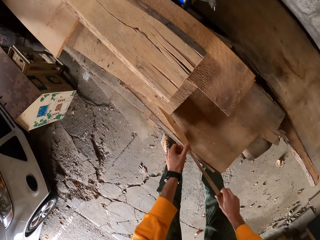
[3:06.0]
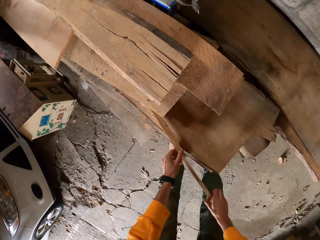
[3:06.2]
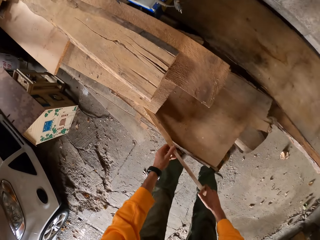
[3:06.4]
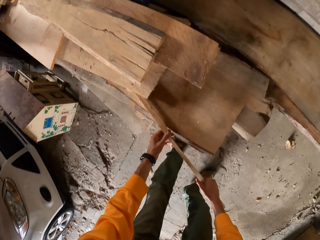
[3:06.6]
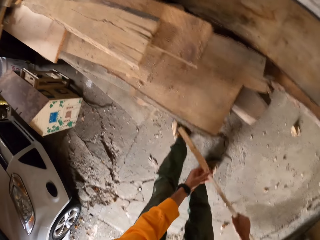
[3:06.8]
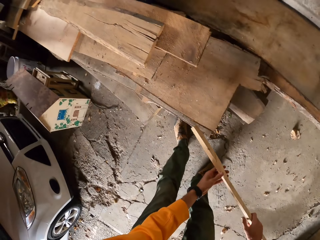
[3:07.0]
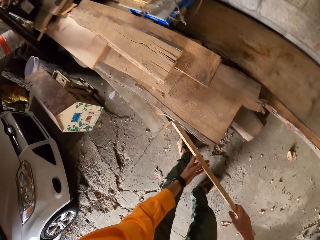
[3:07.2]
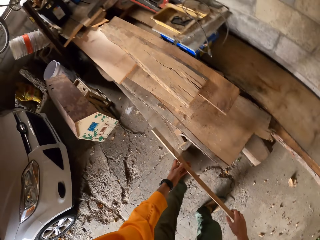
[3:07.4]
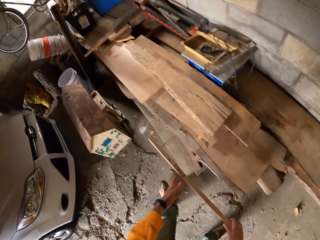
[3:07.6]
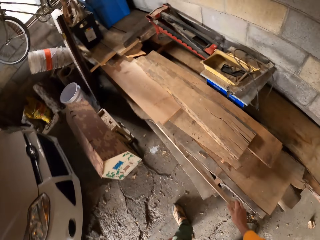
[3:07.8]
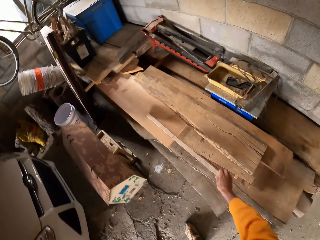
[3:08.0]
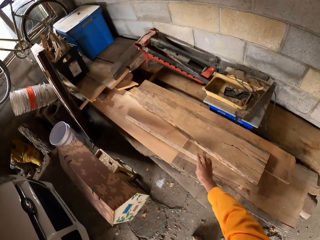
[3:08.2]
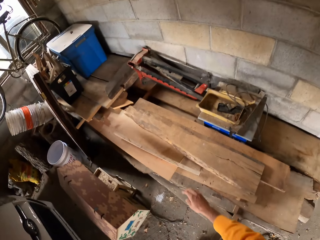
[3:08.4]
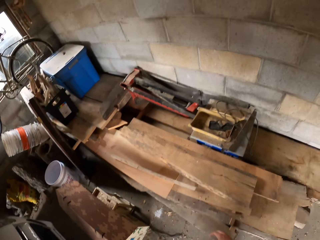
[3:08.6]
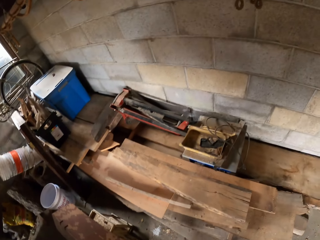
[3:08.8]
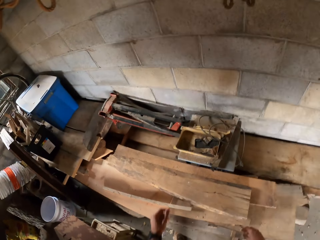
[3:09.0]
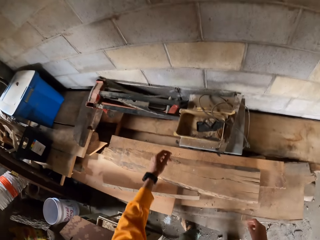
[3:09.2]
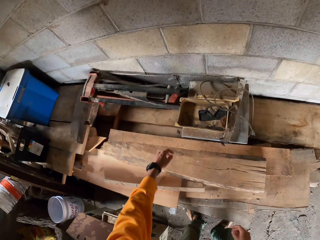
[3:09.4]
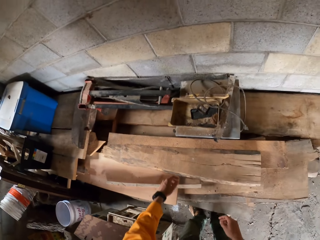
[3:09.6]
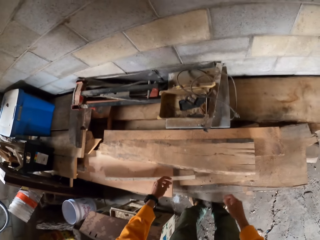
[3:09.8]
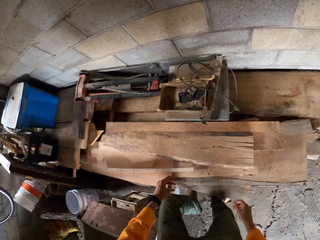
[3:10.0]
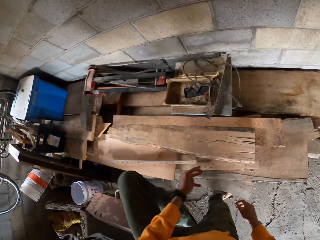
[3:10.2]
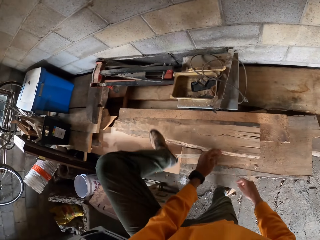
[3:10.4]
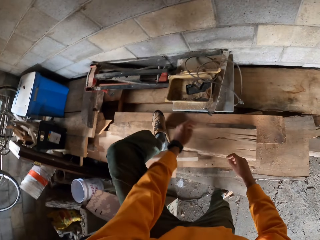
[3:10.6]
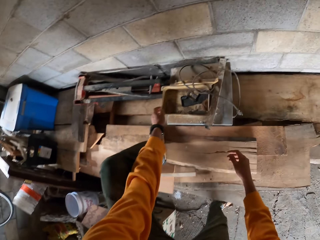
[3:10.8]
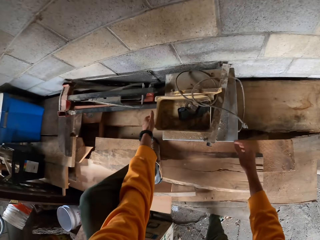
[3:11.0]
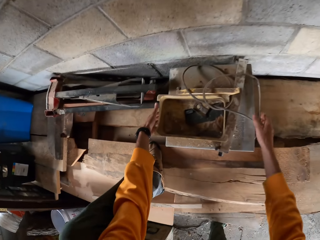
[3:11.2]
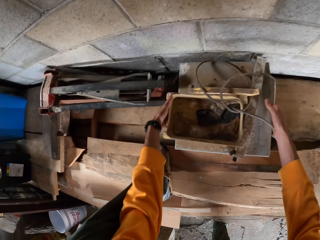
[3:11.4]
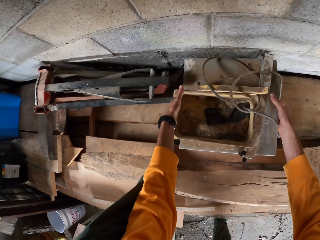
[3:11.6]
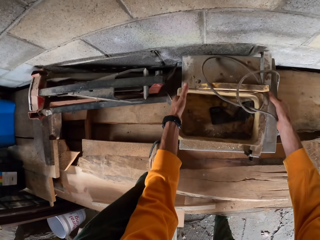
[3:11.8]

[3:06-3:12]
The camera wearer pulls the piece of wood with both hands. He throws the piece of wood on a wood plank. He steps on the timber.

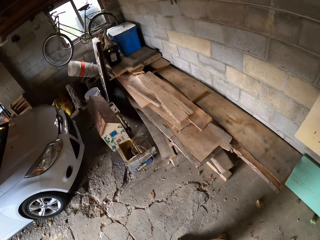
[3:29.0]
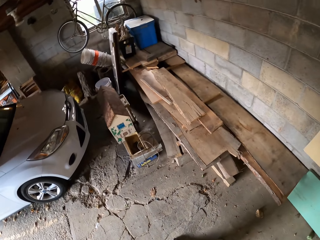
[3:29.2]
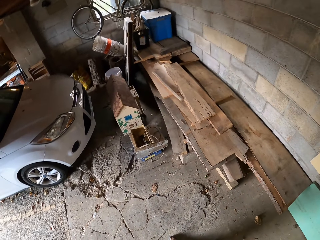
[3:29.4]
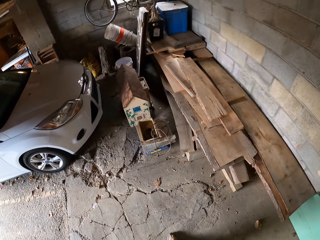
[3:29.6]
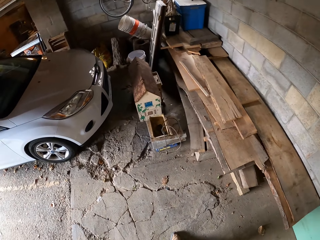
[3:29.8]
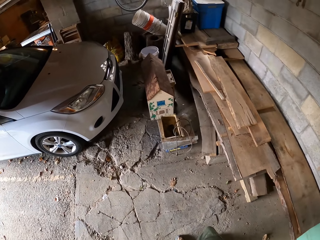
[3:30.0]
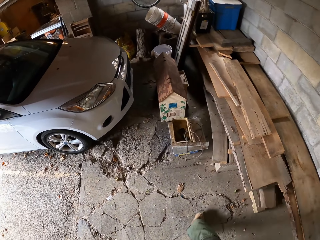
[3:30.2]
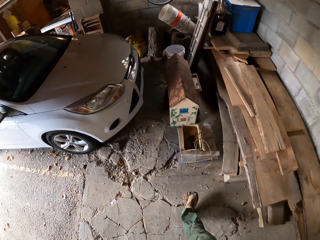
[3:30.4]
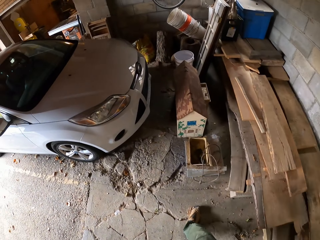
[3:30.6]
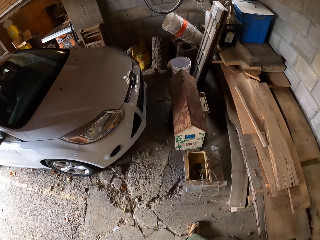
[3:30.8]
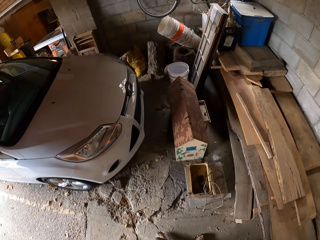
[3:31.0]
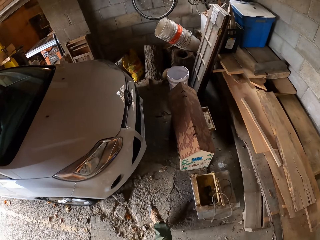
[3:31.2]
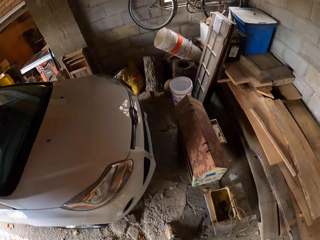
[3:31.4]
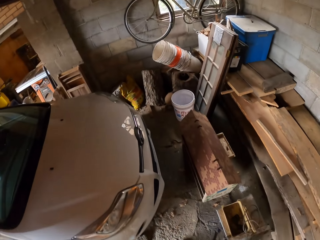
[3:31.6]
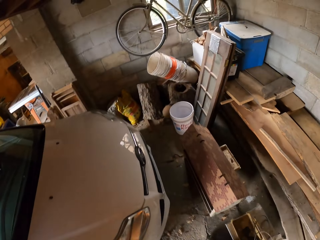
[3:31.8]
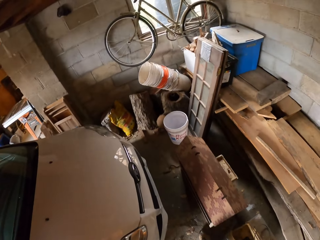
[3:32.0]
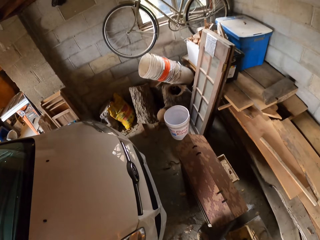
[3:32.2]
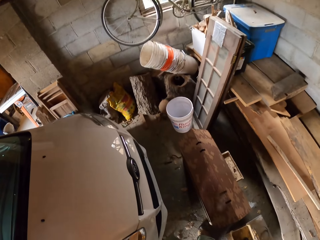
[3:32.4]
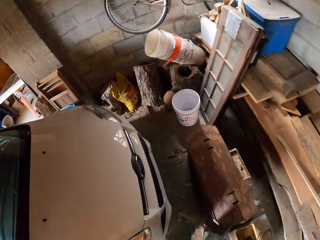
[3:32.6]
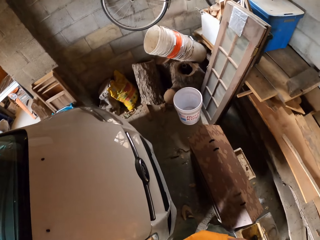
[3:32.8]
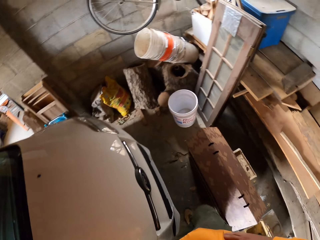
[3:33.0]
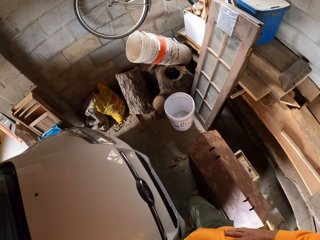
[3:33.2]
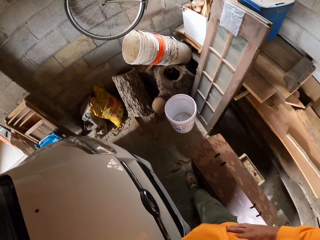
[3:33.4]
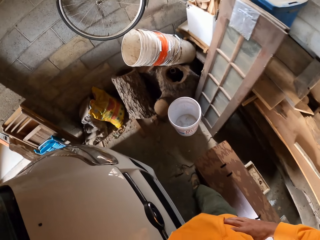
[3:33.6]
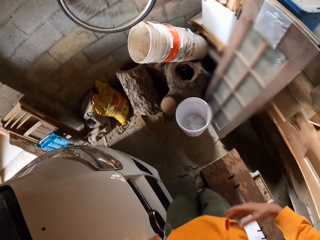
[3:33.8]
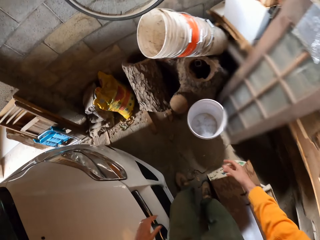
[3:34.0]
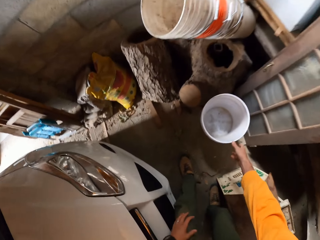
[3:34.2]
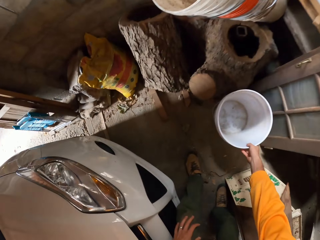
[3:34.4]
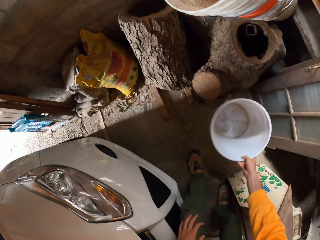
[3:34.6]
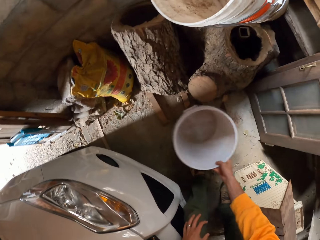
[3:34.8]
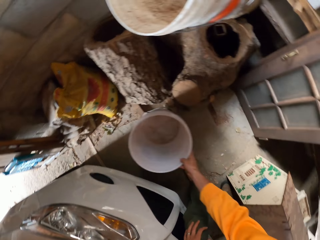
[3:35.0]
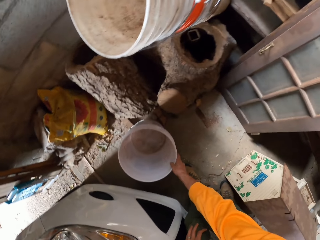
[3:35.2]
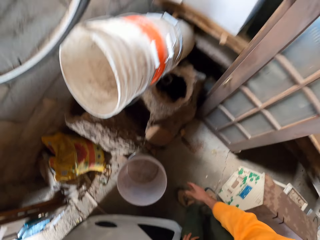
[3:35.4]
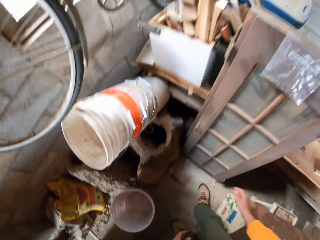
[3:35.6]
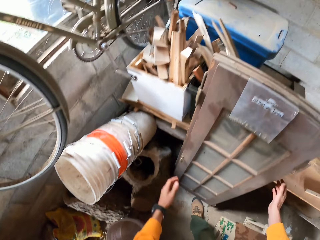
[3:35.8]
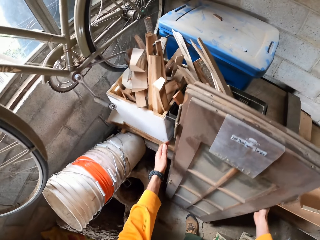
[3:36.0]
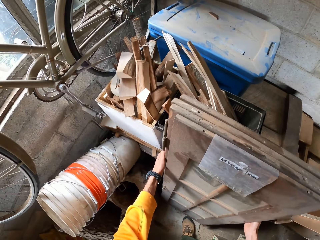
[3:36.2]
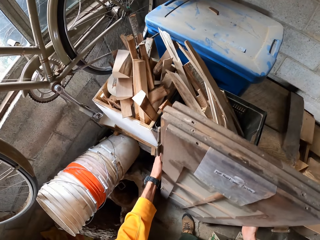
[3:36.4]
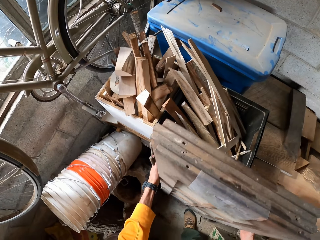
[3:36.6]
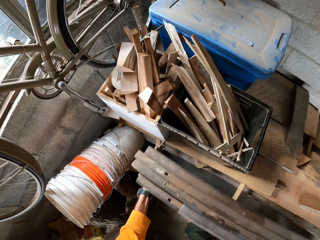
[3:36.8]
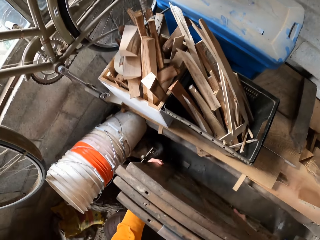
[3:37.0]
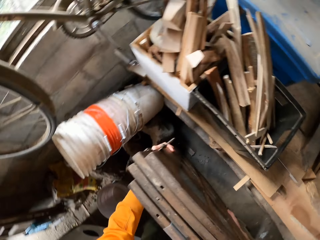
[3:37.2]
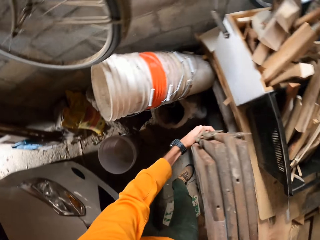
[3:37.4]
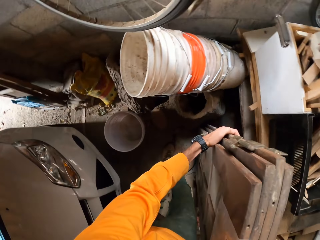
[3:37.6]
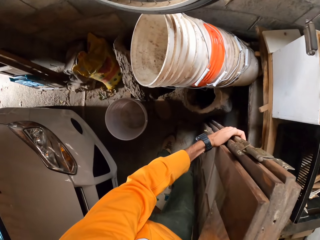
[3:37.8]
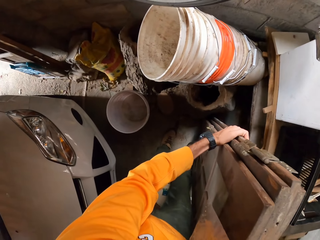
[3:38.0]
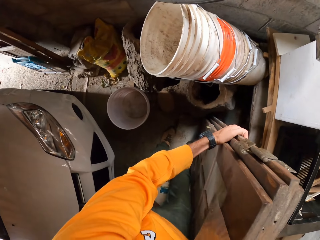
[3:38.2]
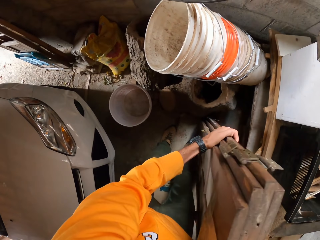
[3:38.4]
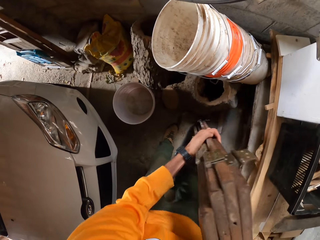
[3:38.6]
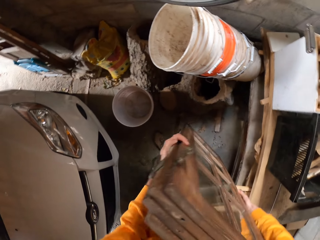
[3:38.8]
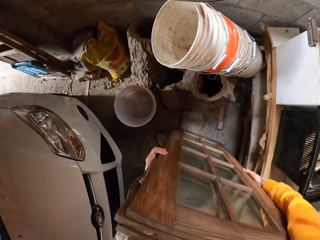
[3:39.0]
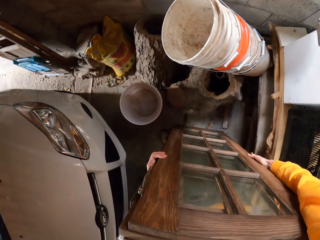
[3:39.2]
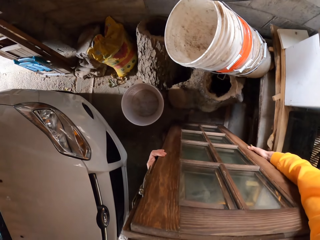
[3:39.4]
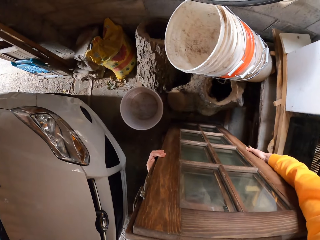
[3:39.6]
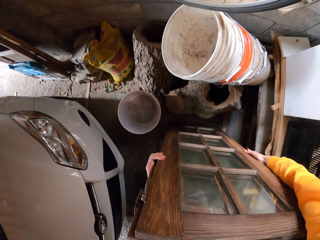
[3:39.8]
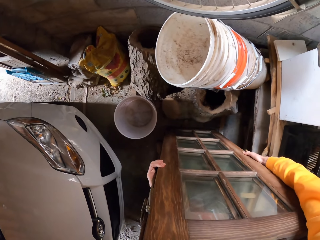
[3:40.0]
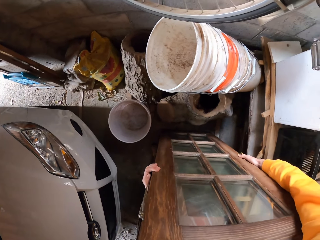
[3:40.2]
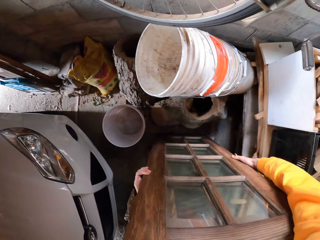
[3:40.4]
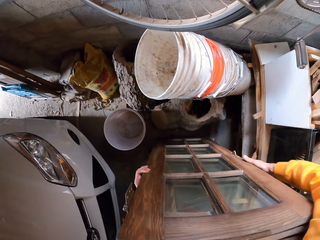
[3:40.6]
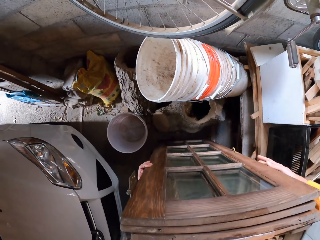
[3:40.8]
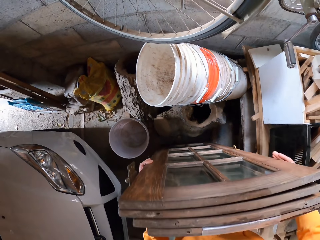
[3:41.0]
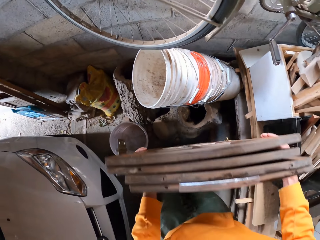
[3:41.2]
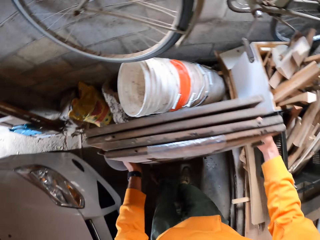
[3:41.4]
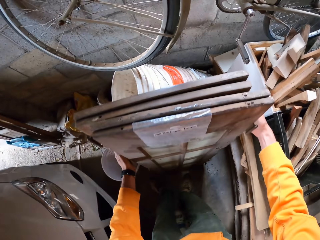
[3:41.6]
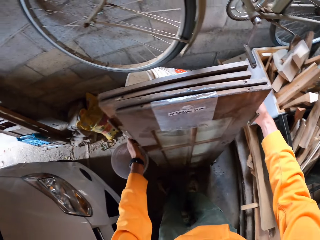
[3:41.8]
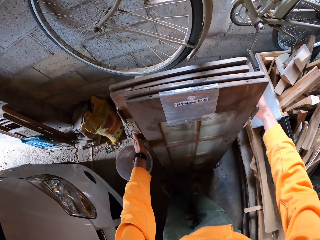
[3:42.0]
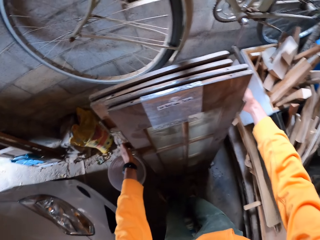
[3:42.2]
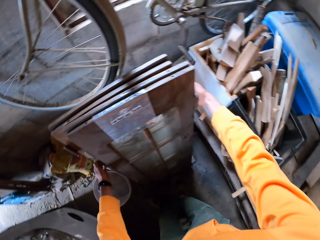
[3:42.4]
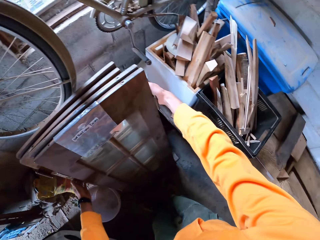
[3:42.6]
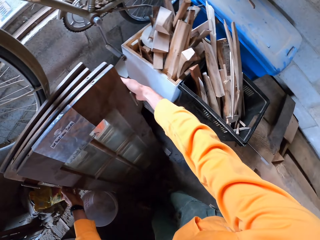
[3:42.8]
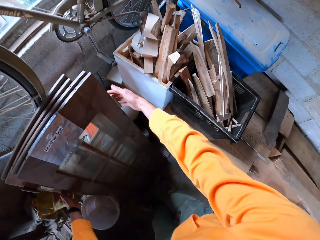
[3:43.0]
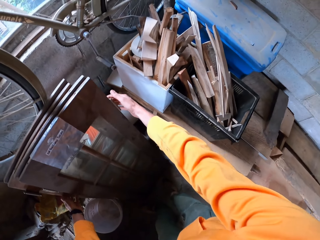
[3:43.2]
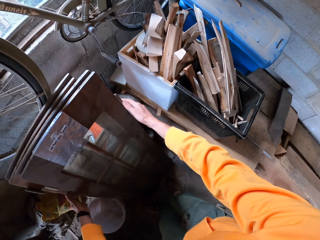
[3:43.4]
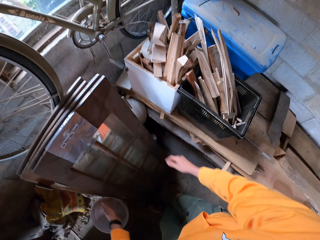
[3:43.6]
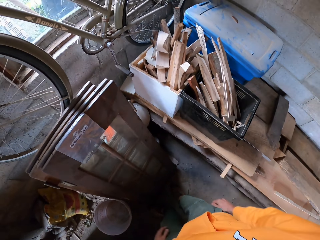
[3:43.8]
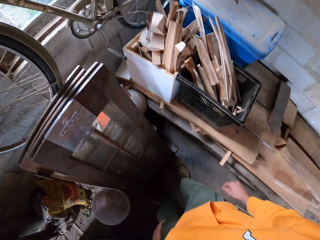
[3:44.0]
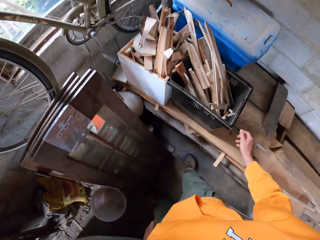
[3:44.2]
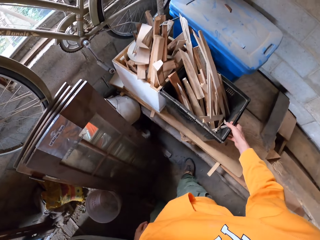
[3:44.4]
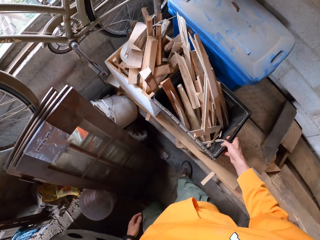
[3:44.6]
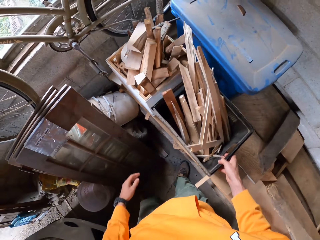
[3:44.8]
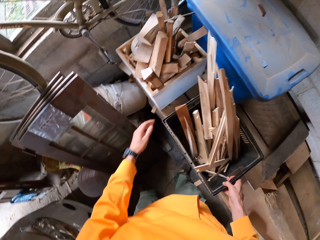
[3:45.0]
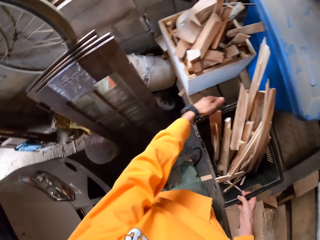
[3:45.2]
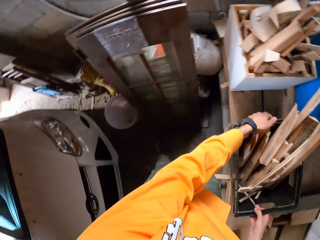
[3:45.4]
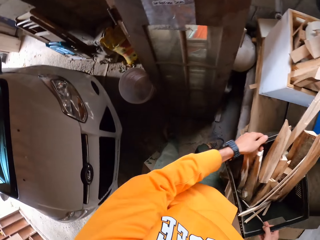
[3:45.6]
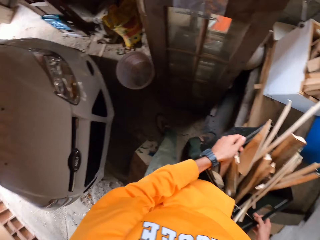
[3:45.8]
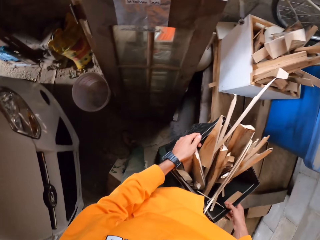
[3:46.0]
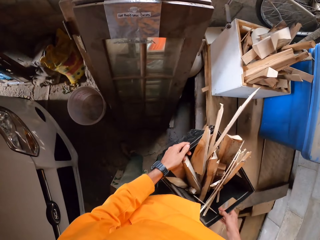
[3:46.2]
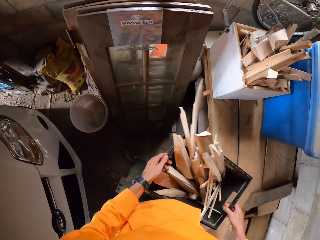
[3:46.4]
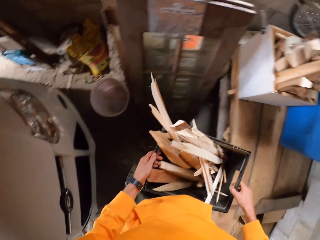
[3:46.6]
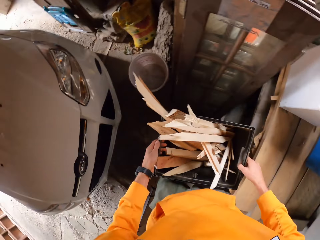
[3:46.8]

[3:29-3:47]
The camera wearer looks around. They walk towards the car. They move a paint bucket from one place to another. They bend down, pick up the bucket, and put the bucket down. They stand up. They move some wood frame or door from one place to another. They take the door. They put the door down. They lean the door on the bucket. They stare at the door. They pick up a basket of wood pieces from the wood plank with both hands.
